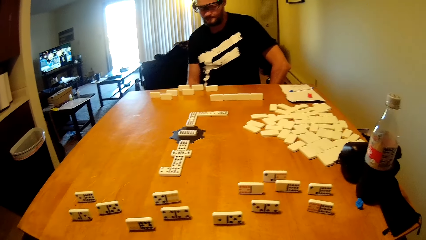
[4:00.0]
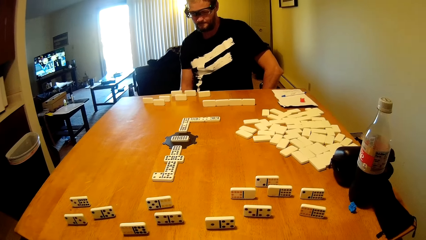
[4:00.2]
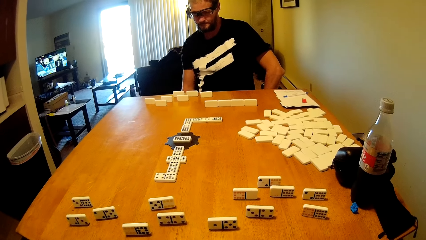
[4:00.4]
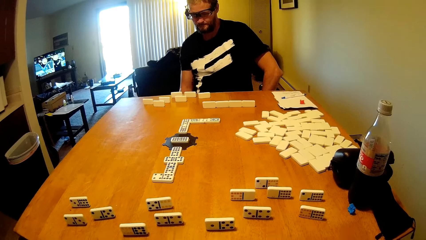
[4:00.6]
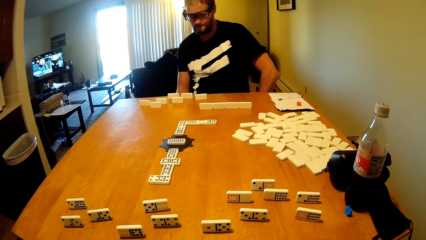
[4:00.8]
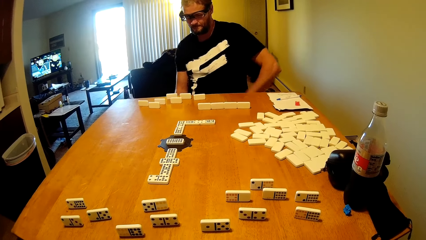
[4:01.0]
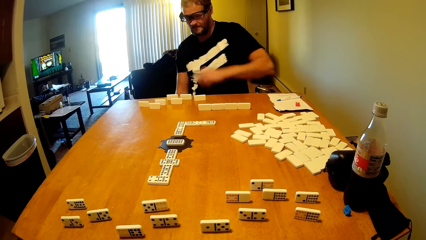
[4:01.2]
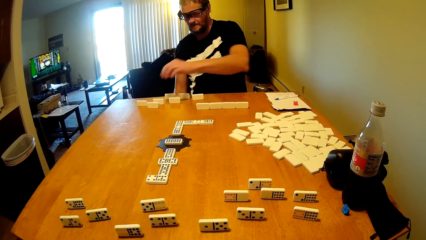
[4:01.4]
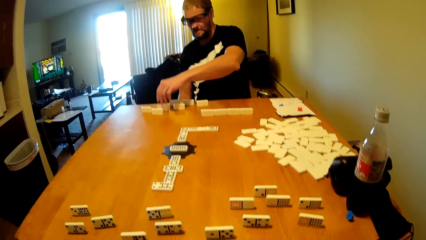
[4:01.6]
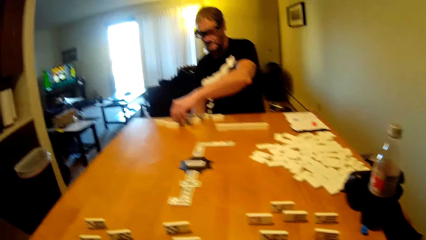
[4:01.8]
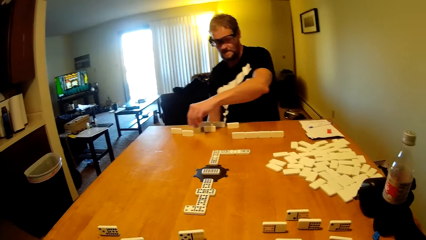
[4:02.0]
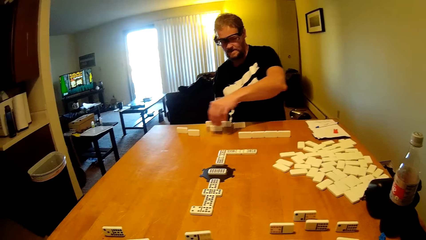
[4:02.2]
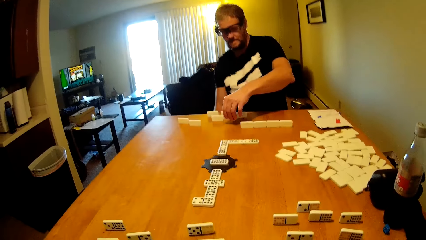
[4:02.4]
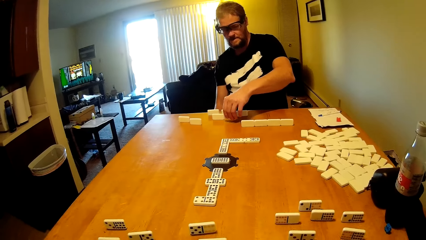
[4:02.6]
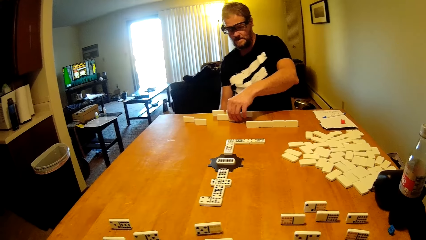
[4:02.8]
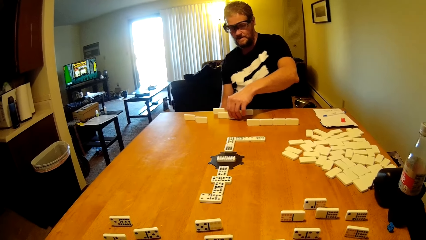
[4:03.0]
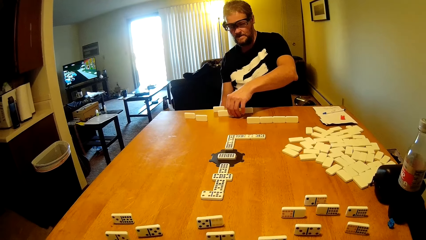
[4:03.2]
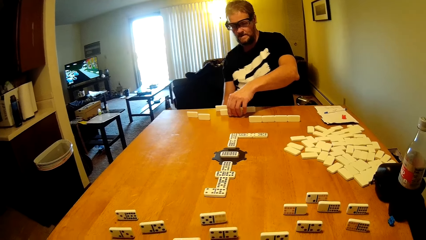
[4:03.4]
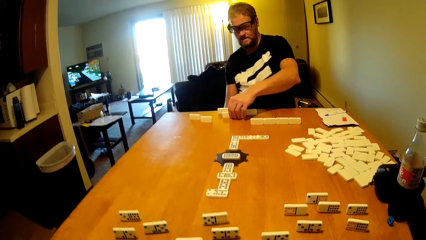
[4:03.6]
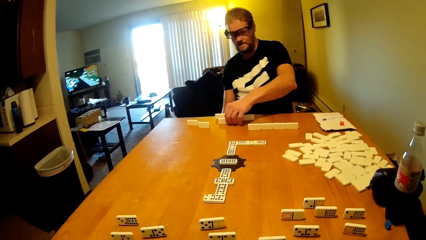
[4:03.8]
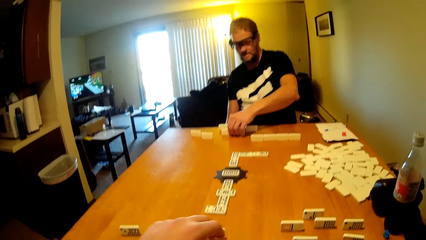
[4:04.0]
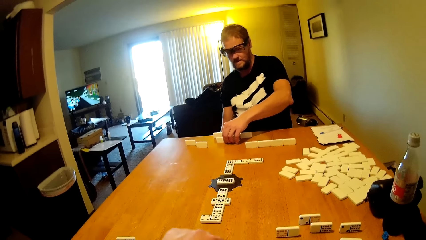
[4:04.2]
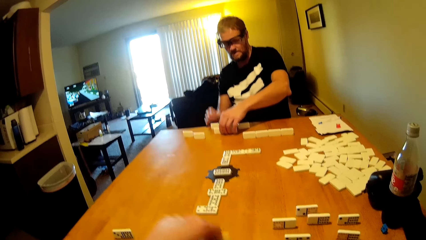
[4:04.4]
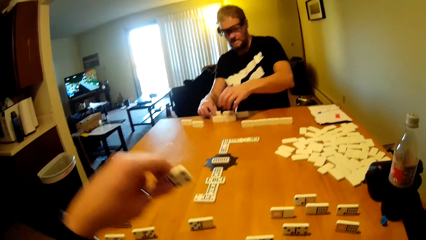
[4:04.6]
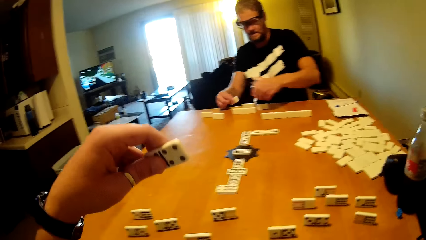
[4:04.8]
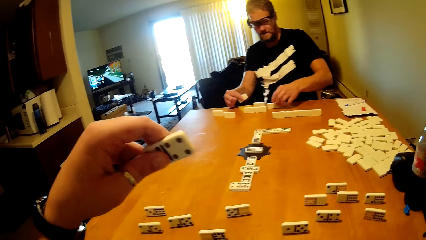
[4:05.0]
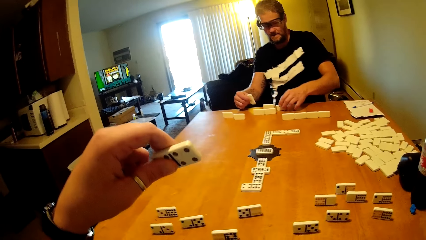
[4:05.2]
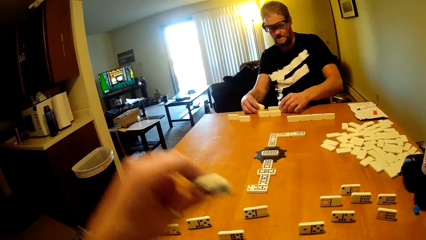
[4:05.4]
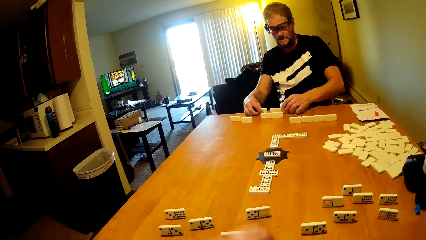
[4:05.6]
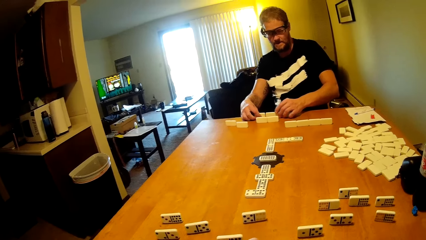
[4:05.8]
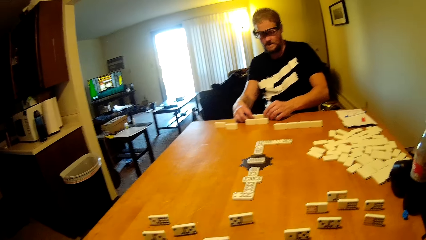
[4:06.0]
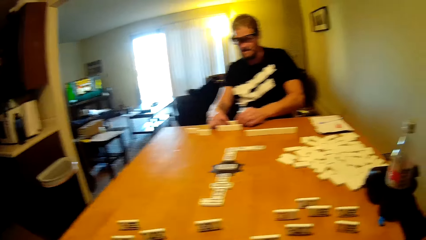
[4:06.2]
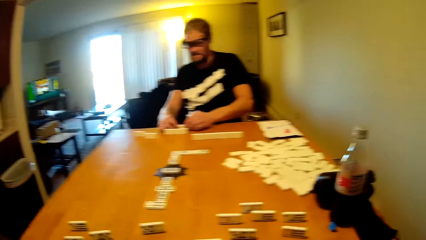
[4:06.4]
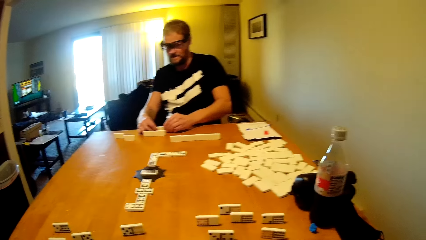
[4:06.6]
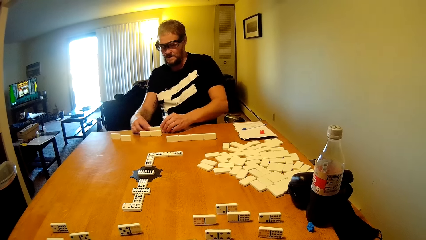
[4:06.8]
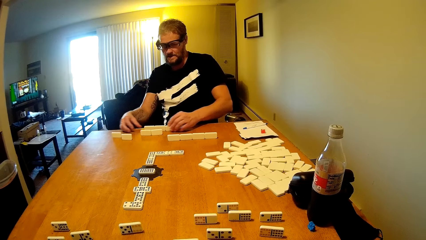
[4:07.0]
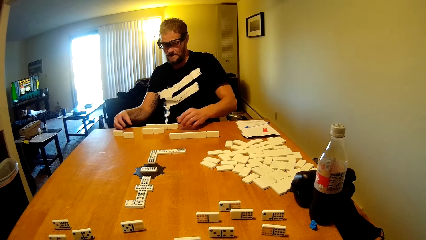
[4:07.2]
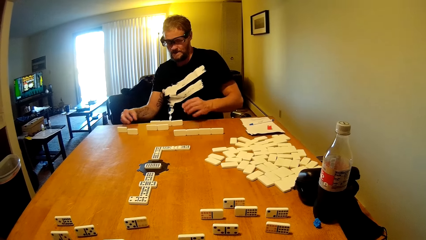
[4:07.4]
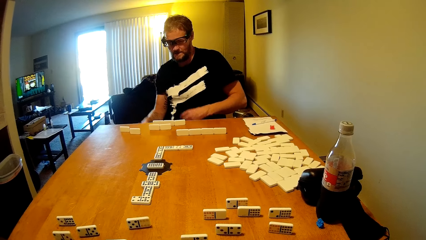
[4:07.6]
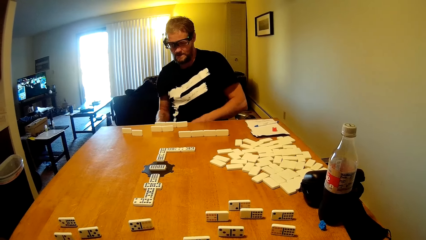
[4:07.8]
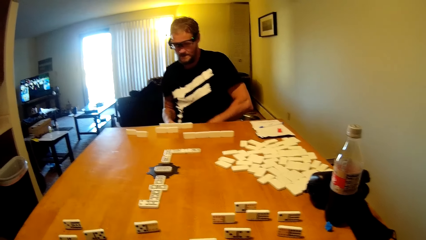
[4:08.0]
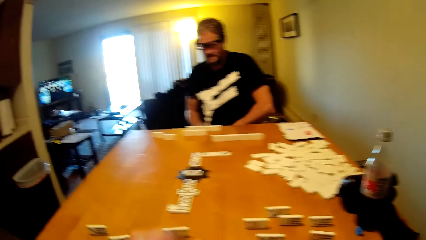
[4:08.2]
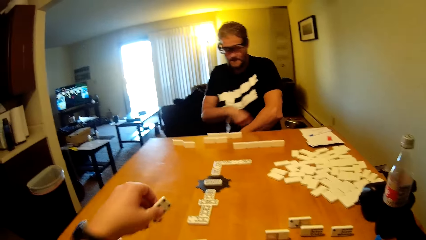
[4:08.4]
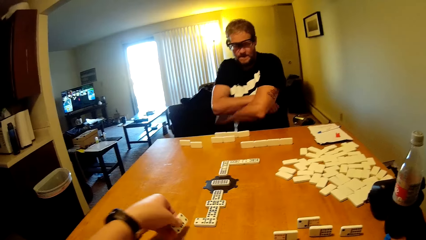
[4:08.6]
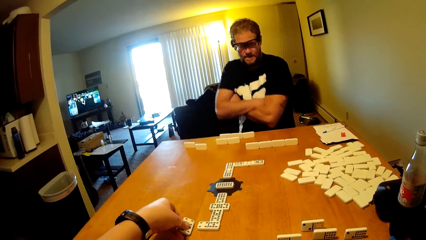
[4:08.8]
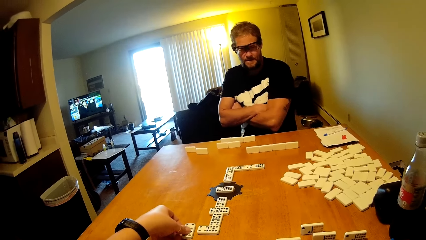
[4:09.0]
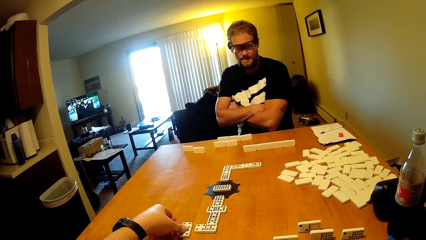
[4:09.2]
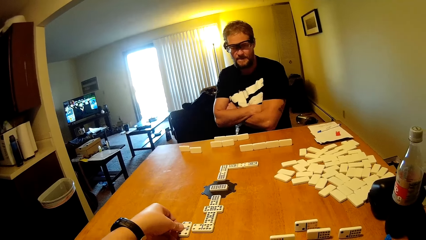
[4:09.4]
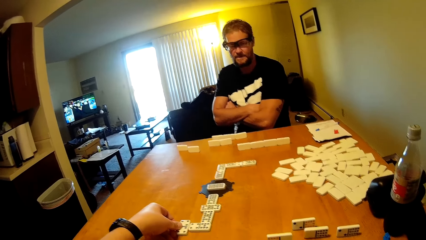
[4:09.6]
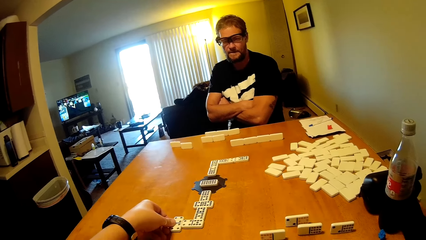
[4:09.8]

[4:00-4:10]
A person plays the domino tile. The person takes the dominoes card and puts the dominoes card on the table. The camera wearer plays the domino tile. They take the dominoes card and put the dominoes card on the table. The person pulls the t-shirt and folds the hands. The camera wearer takes the dominoes card.

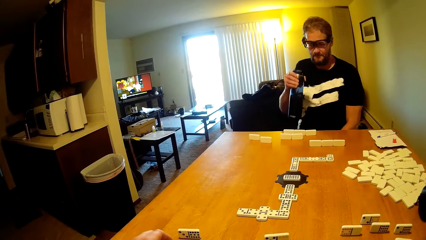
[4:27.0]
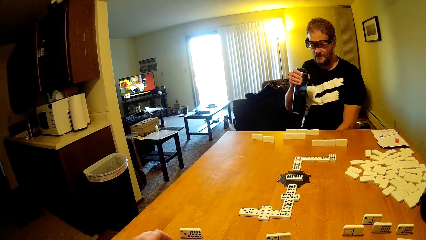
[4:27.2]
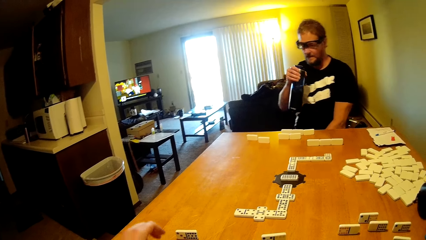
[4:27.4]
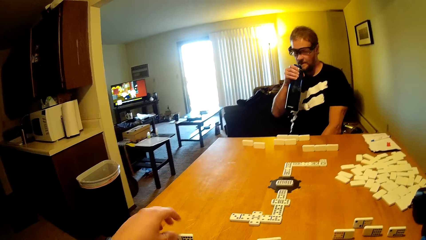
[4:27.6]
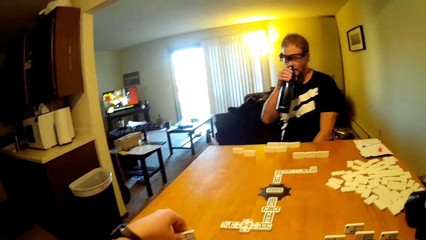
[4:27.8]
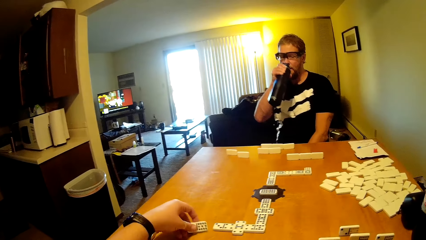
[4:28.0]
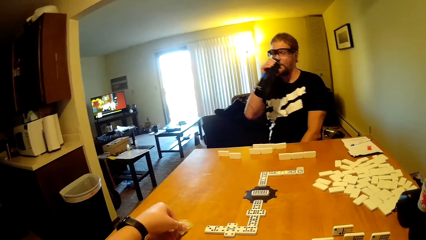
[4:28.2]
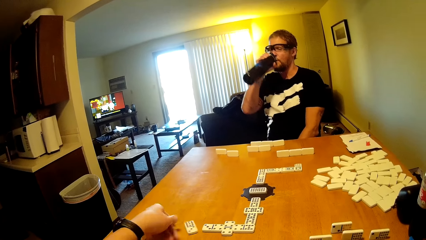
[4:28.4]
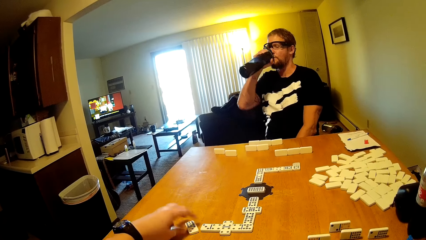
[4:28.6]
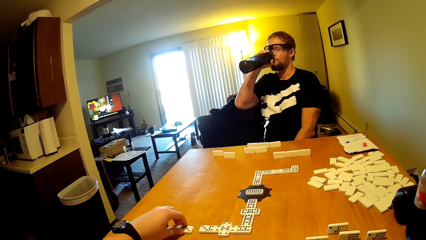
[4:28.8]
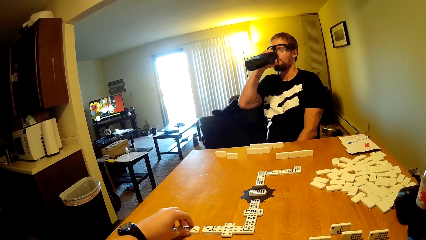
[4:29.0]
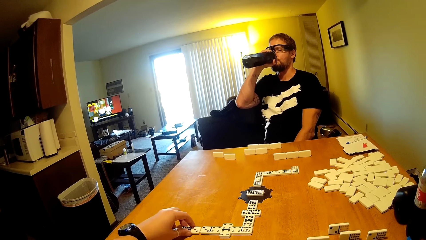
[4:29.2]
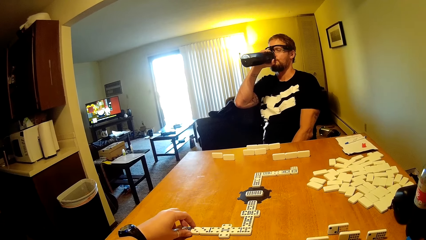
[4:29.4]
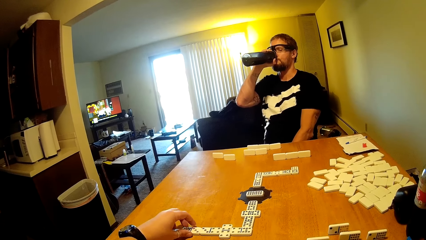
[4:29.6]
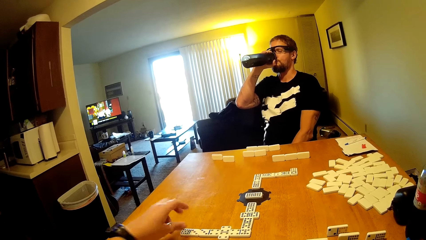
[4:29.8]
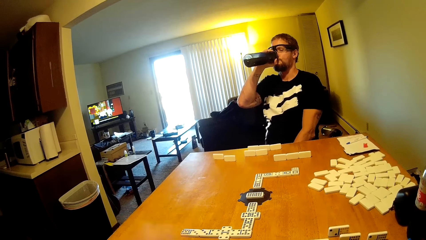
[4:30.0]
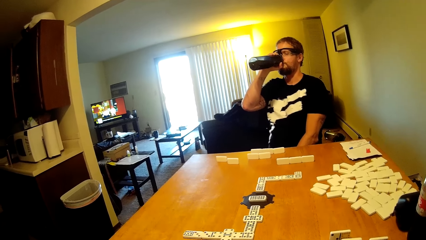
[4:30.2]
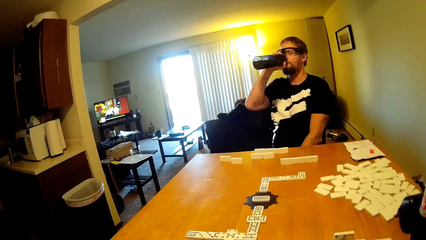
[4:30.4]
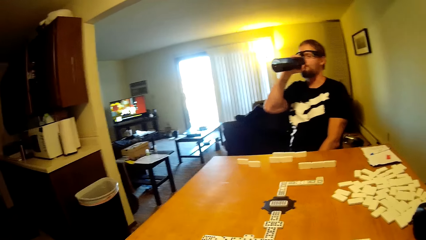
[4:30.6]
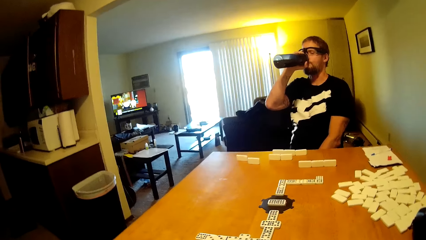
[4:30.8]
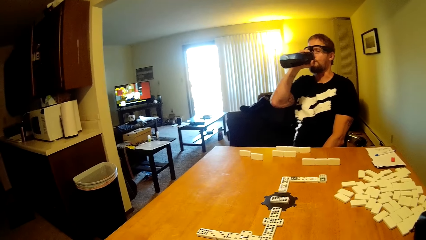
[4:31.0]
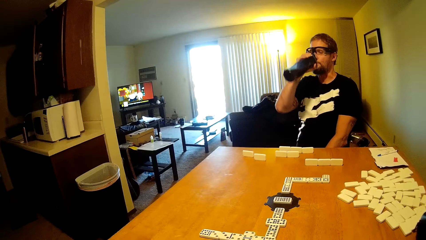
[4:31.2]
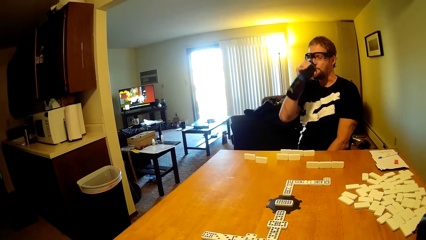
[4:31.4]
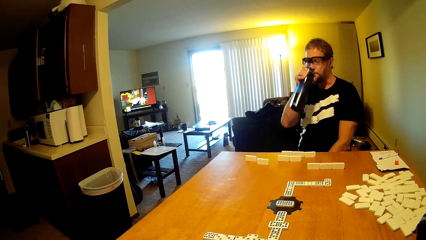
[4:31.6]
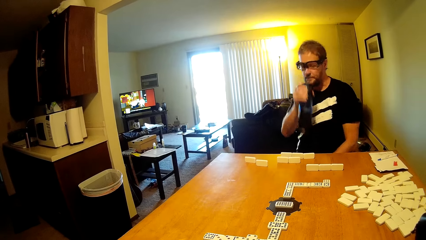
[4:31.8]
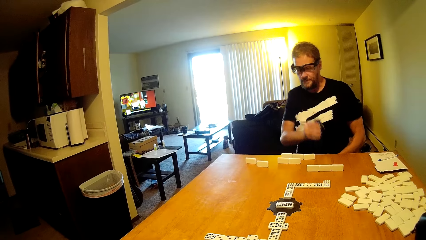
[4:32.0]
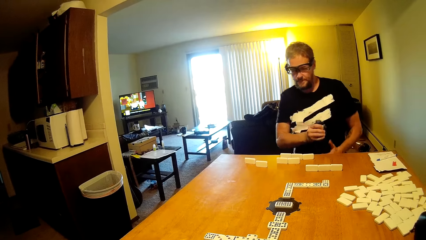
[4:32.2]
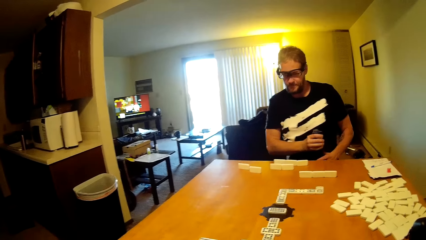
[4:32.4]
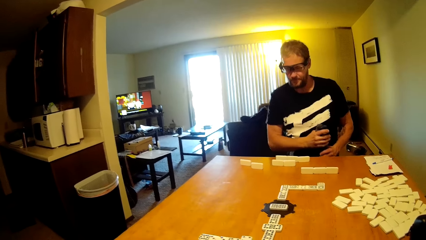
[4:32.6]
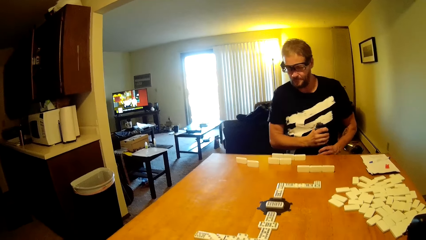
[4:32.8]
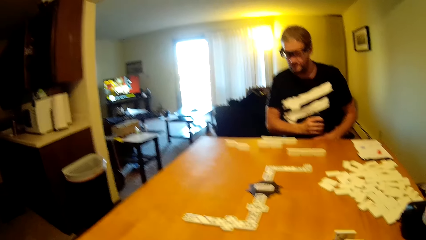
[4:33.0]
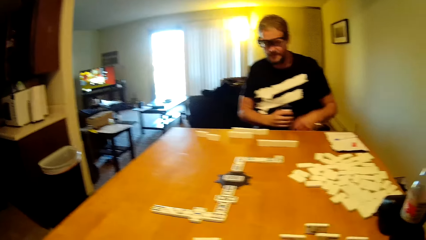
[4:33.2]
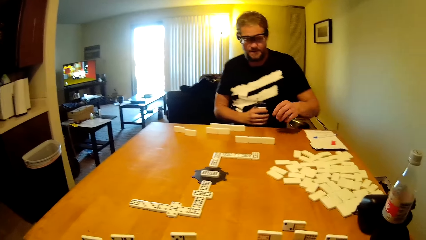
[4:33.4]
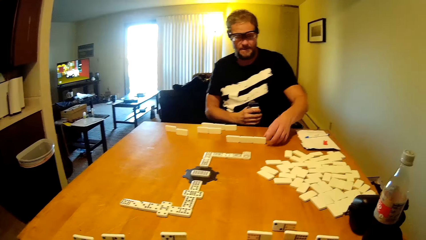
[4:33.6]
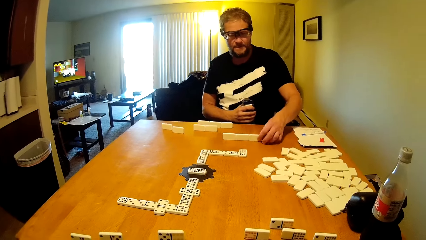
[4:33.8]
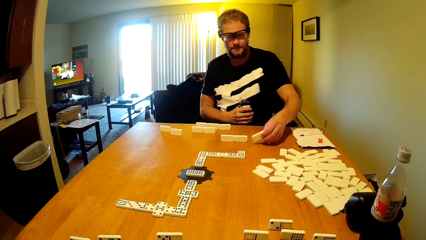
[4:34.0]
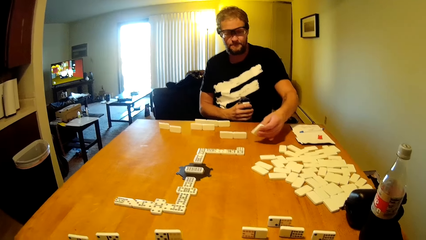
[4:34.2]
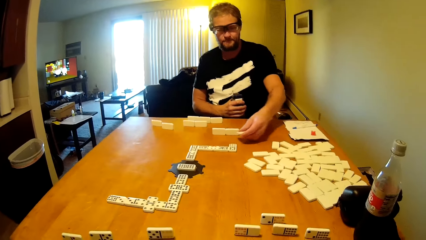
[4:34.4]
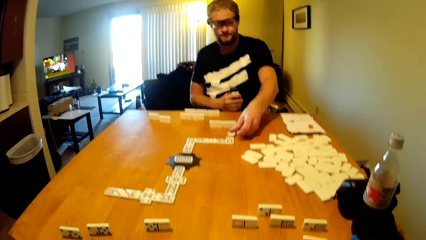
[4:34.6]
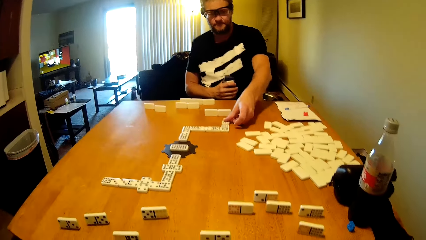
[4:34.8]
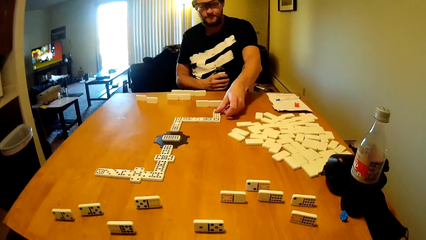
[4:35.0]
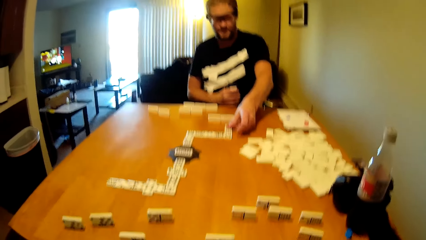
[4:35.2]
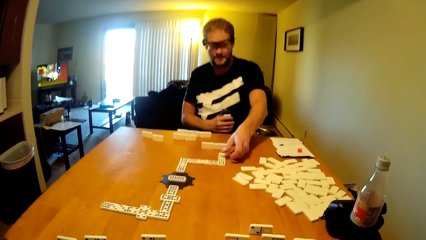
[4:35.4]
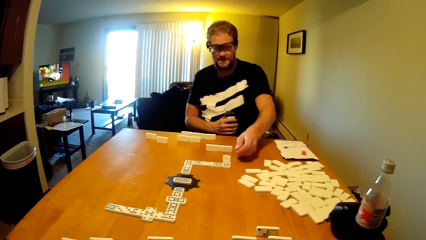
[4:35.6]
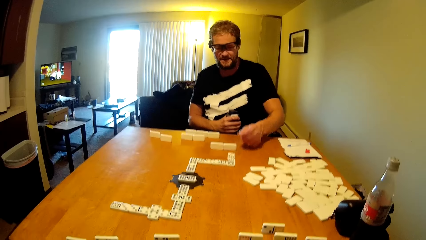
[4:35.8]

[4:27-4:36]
A person drinks water. The camera wearer plays the domino tile. They take the dominoes card. The person plays the domino tile. The person takes the dominoes card and puts the dominoes card on the table.
